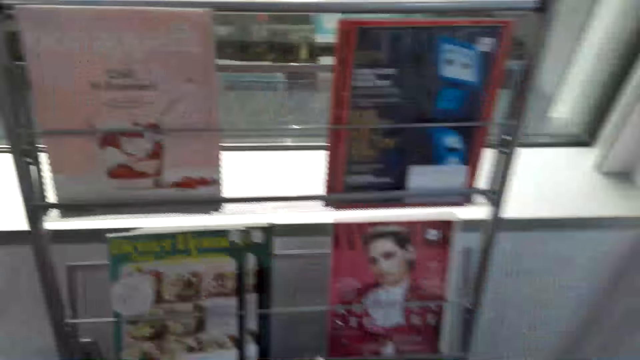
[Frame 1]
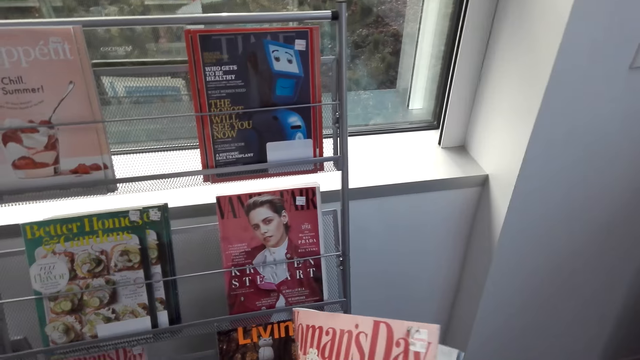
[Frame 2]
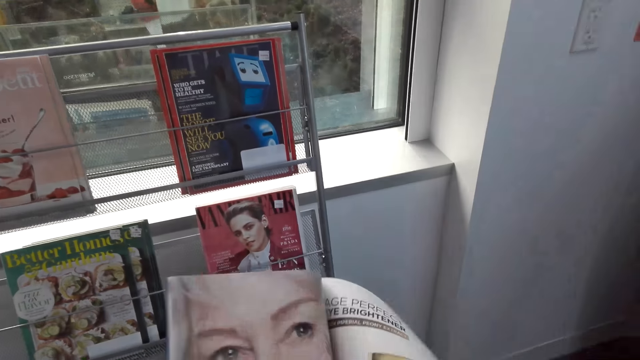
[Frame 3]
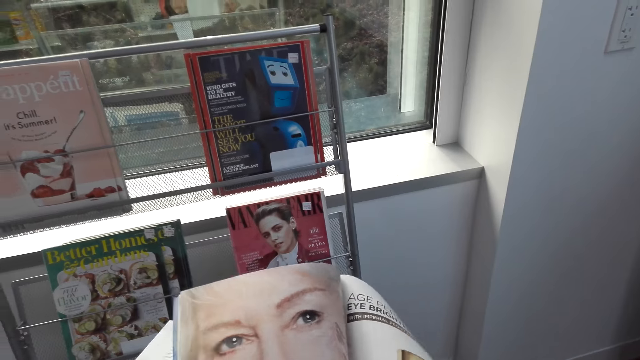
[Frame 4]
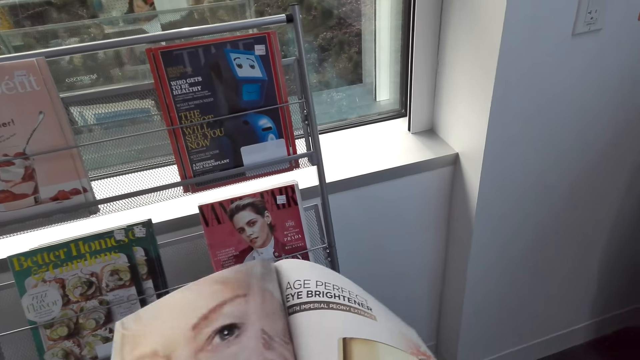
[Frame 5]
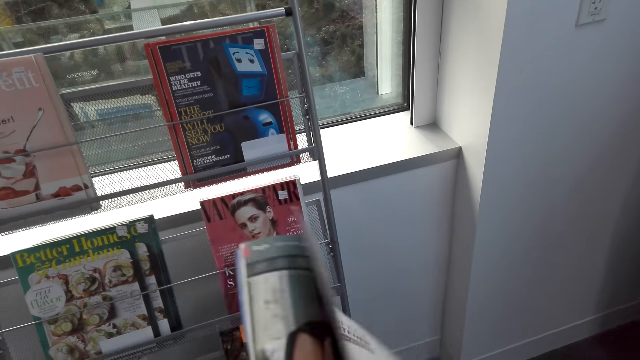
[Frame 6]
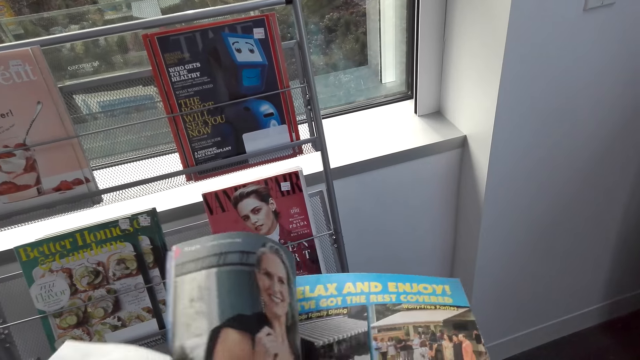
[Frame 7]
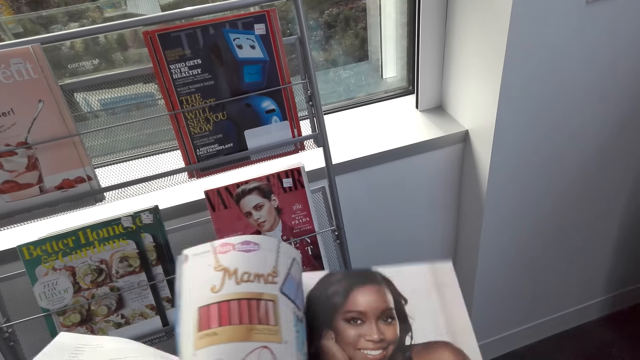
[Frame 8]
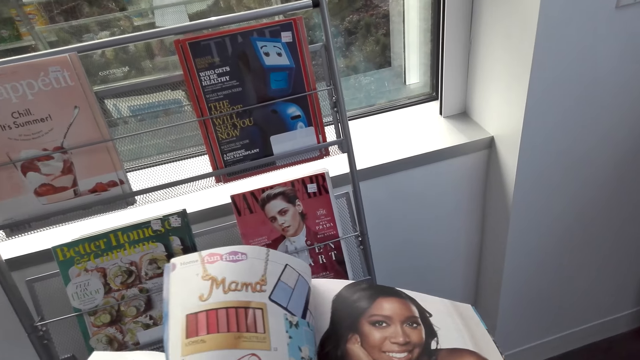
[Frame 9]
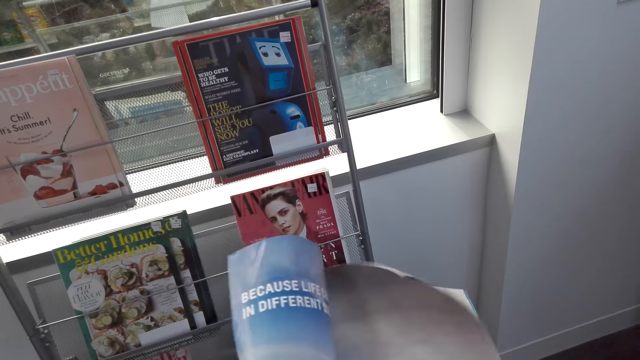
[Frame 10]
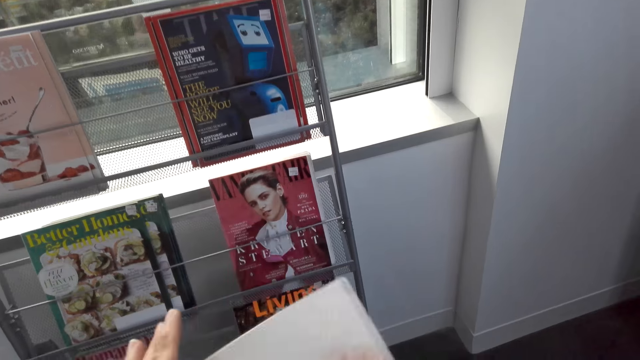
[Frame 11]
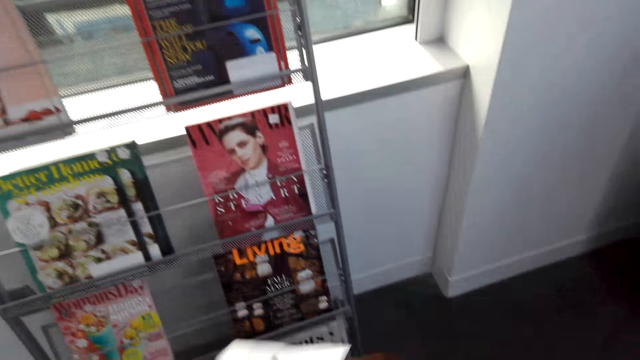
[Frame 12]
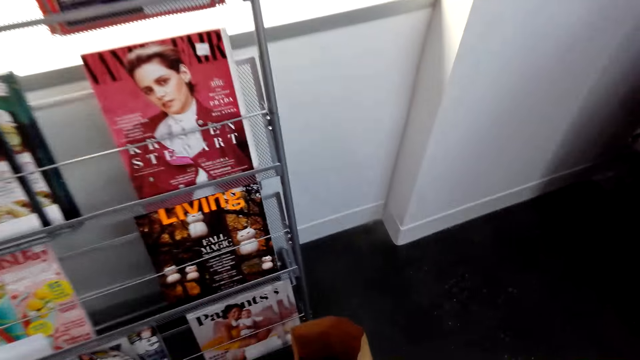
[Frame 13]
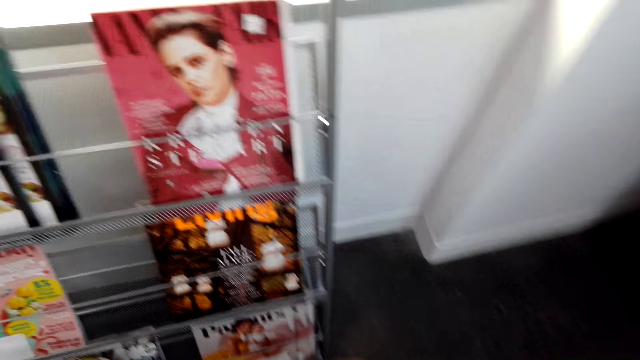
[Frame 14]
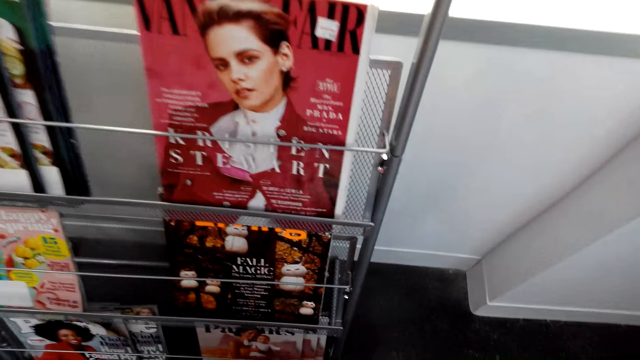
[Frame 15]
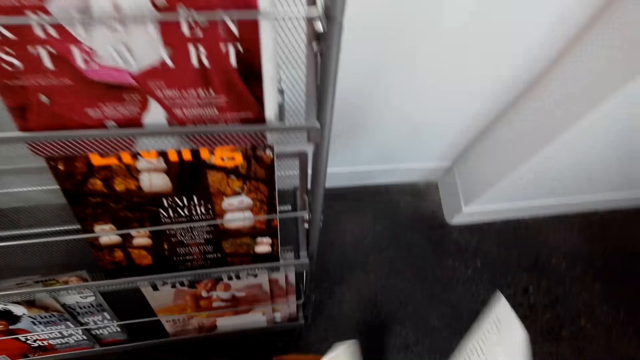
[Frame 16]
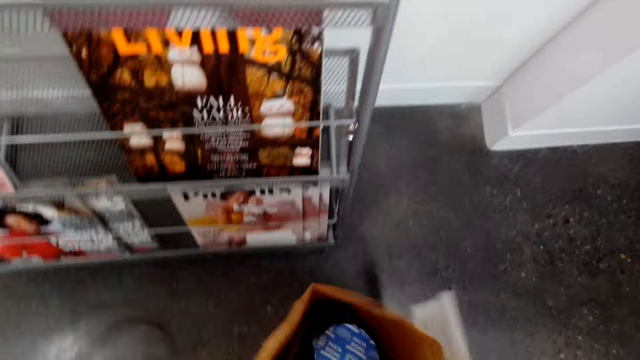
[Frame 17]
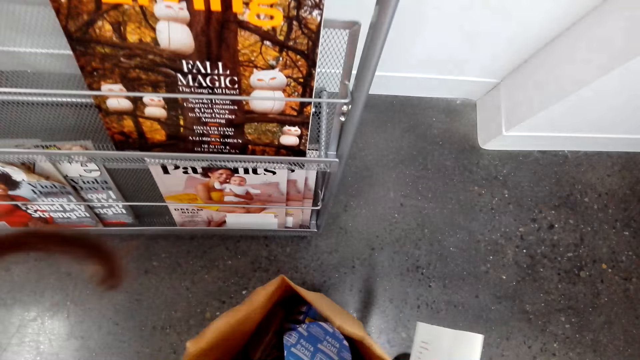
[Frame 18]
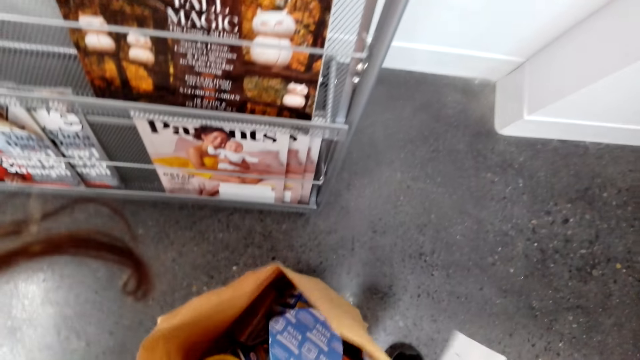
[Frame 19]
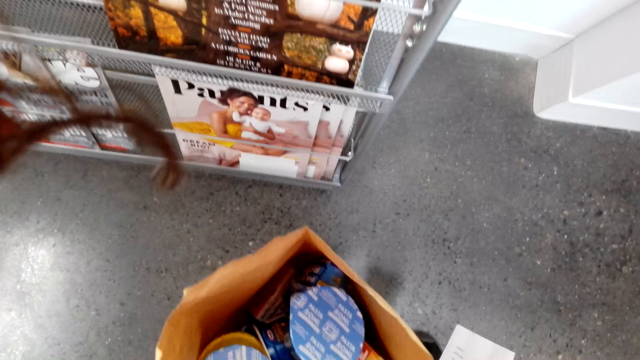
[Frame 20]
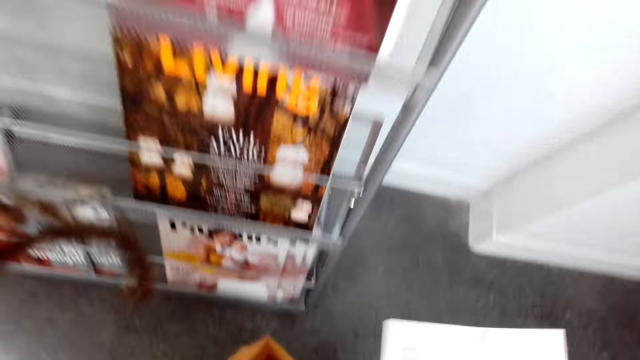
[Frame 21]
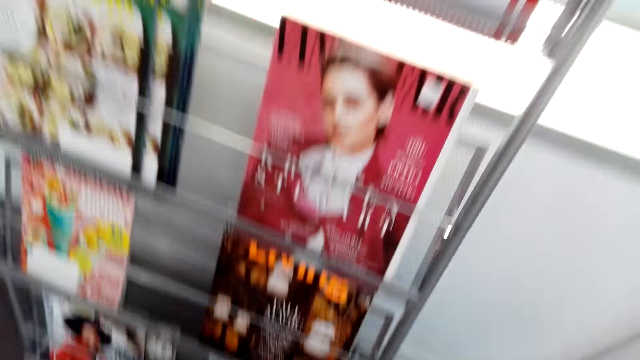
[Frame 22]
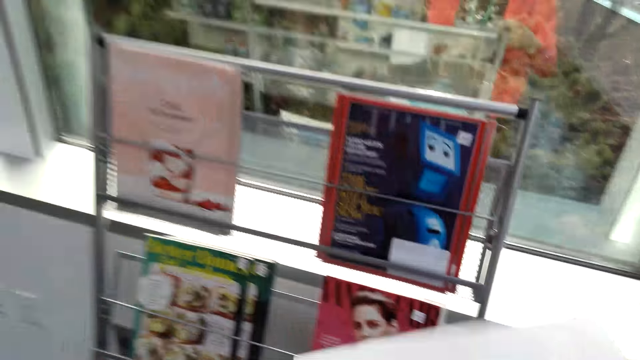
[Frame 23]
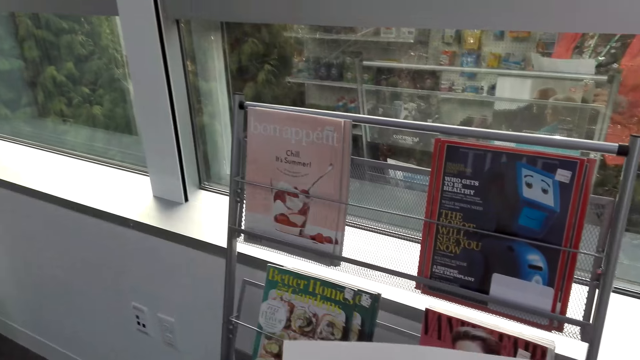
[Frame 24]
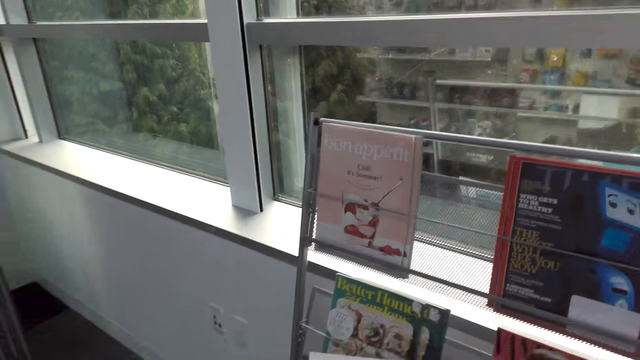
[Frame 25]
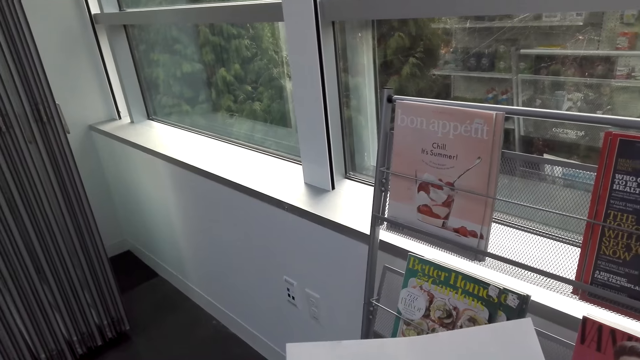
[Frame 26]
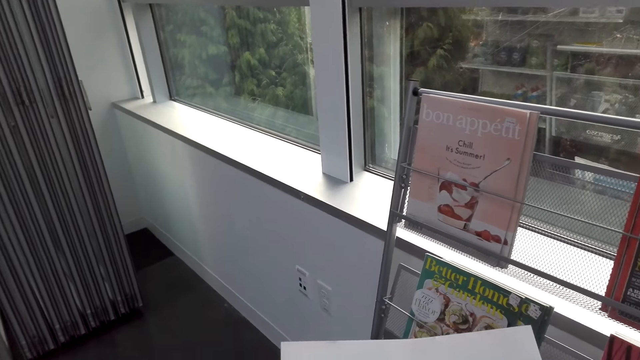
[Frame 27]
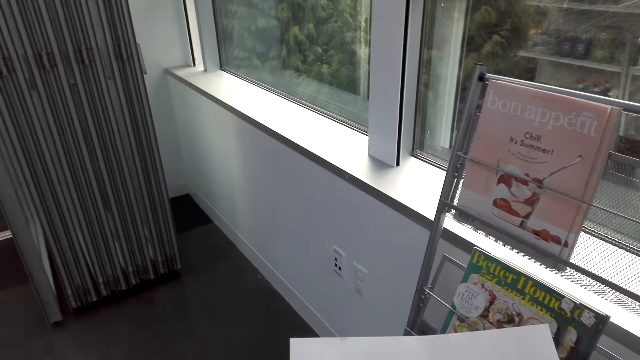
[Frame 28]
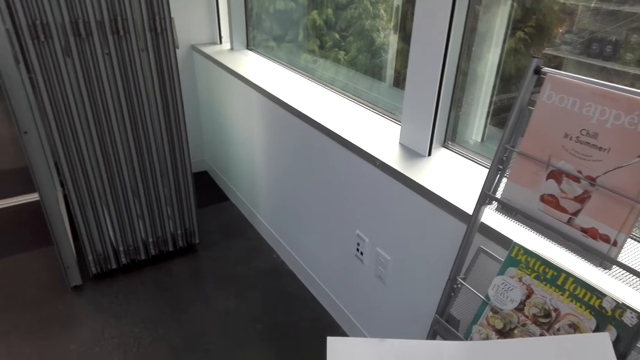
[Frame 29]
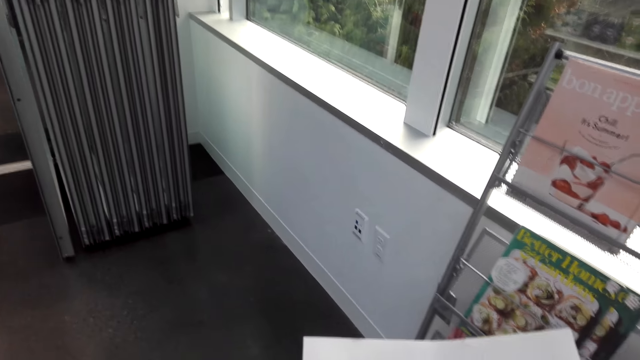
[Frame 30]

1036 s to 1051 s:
The camera wearer flips the pages of the magazine. They stare at the magazines in the stand. They bend towards the carpet. They talk. They stare at the inside of the bag. They stand up. They read the list.

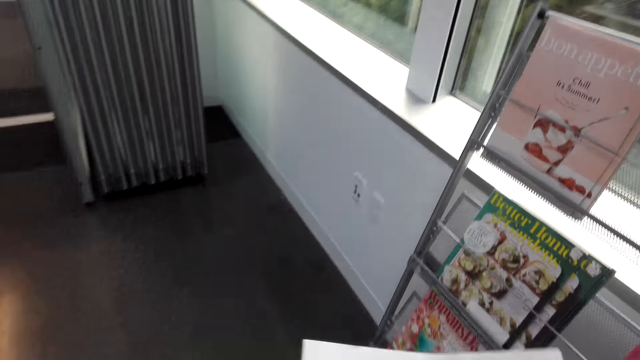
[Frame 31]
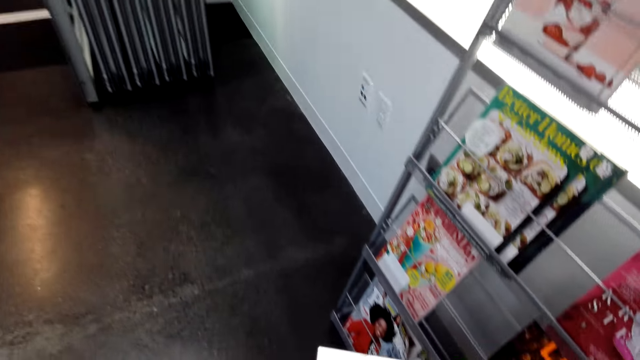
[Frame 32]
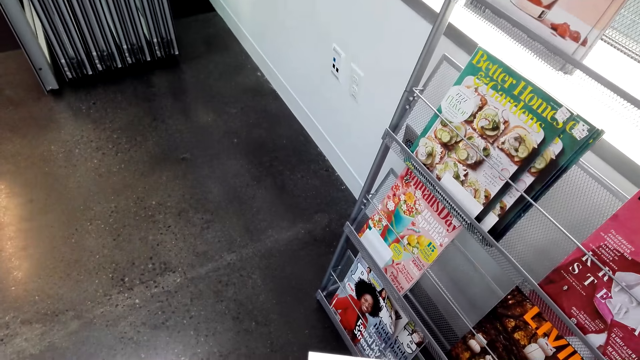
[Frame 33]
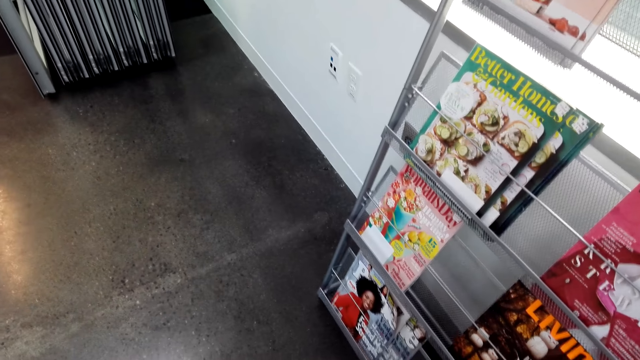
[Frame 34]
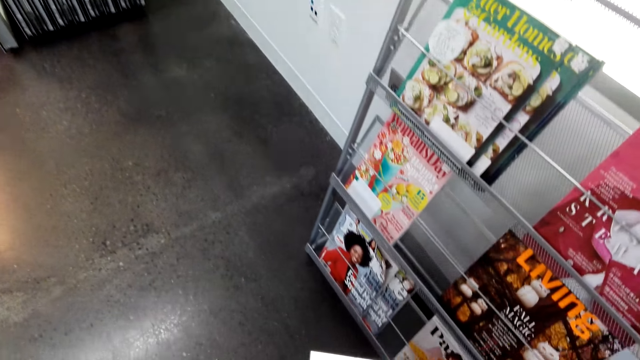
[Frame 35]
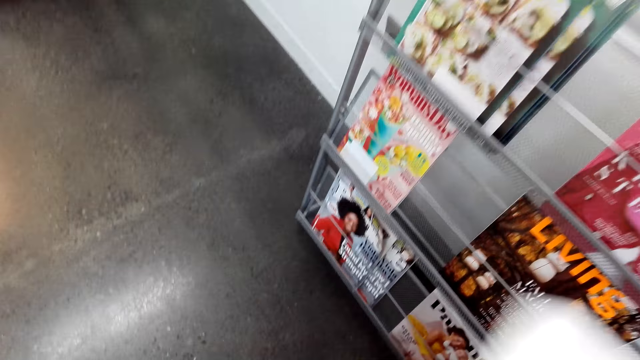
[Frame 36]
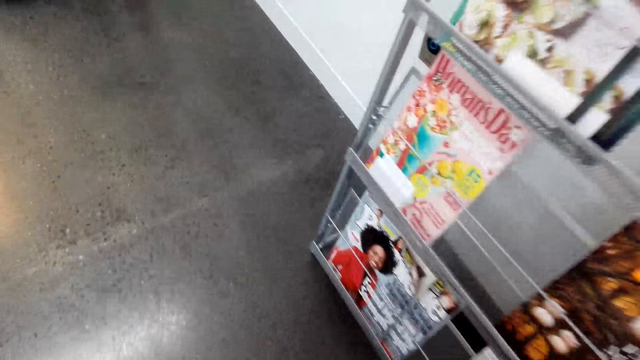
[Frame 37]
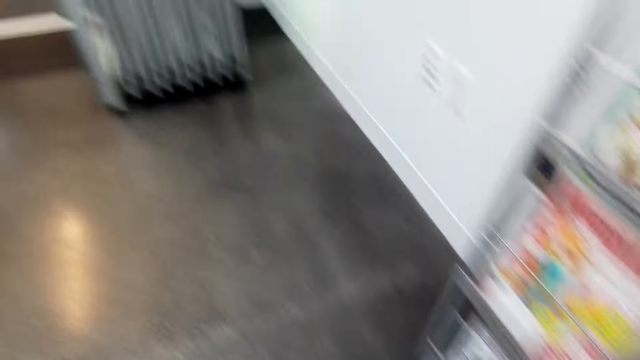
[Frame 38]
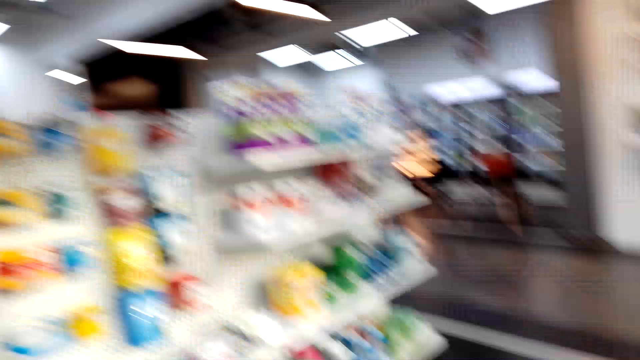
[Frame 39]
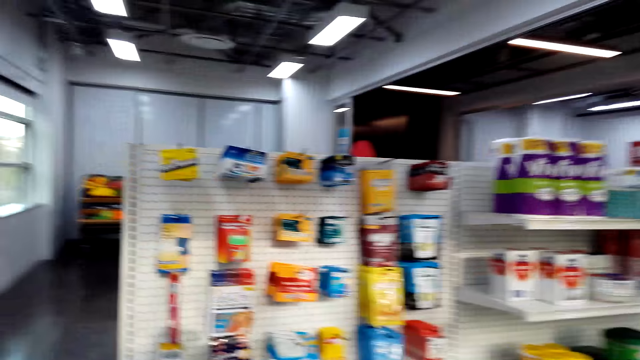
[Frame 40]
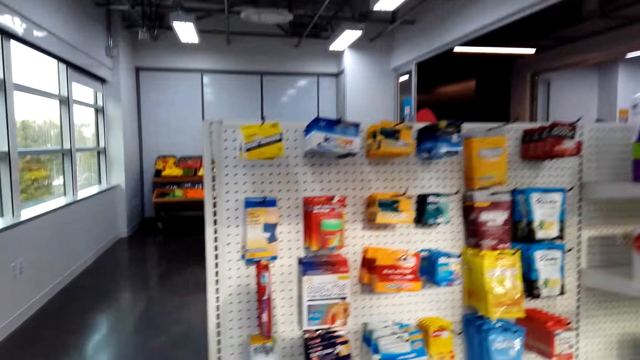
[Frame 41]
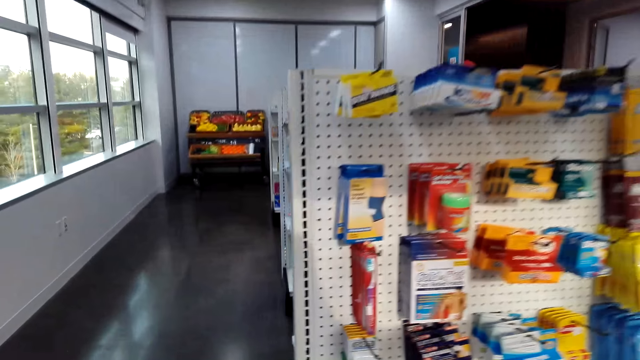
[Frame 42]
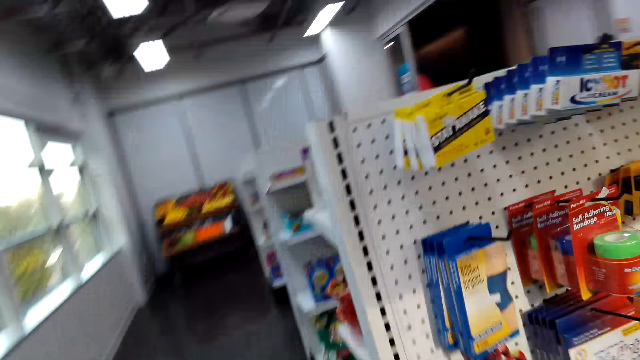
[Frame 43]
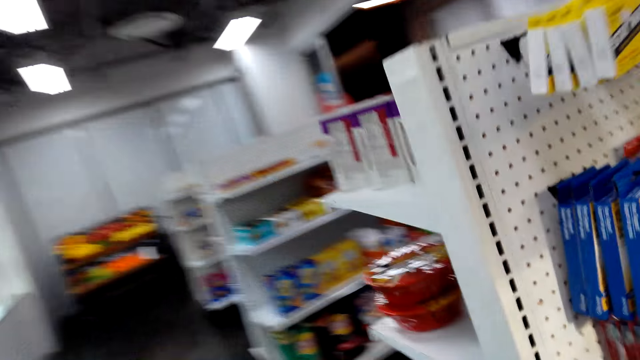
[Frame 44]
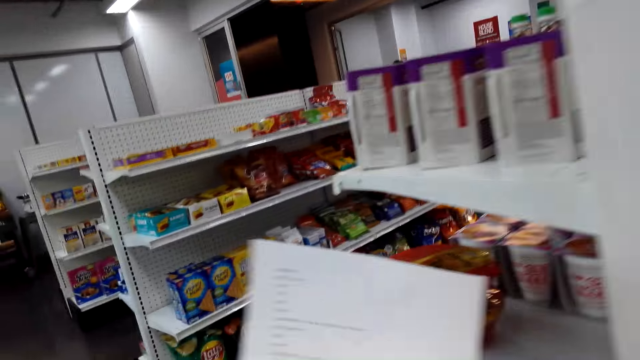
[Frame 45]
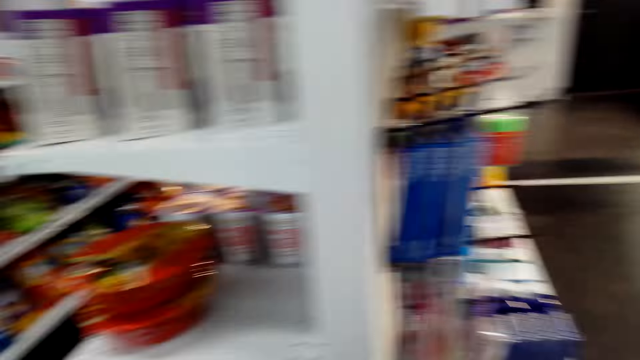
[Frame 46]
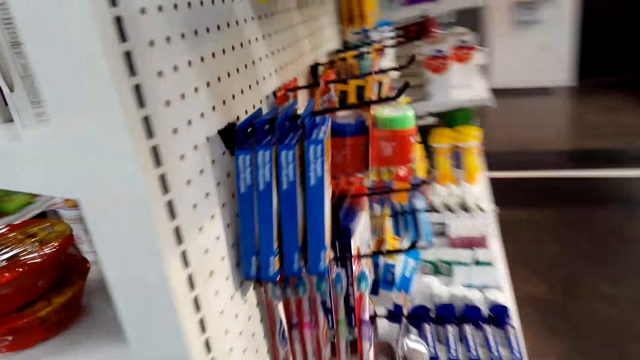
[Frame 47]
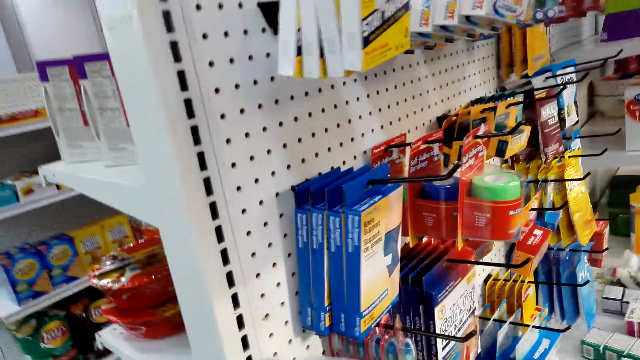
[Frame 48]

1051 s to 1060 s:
The camera wearer stares at the magazines in the stand. They talk. They walk towards another rack. They read the list. They remove the toothbrush from the rack.
